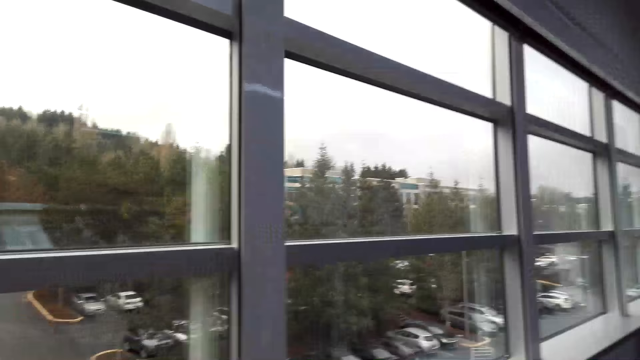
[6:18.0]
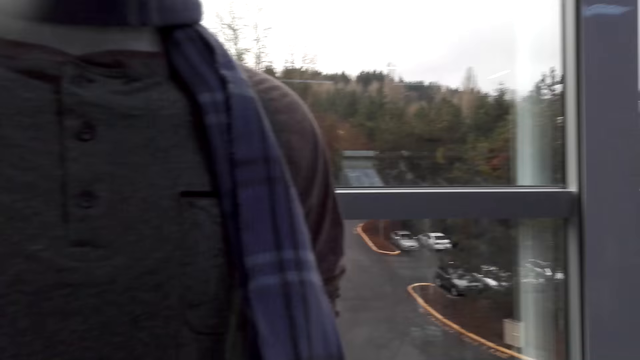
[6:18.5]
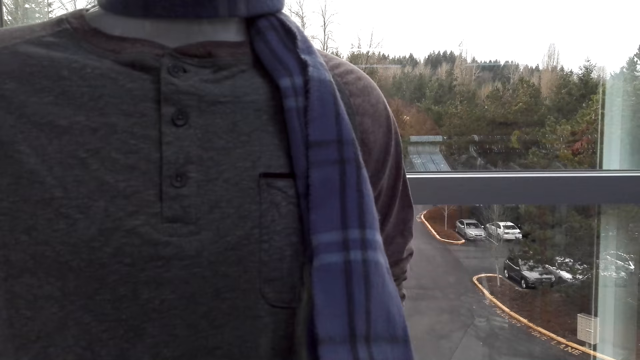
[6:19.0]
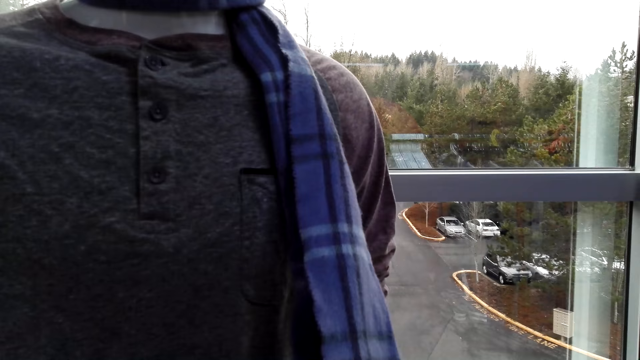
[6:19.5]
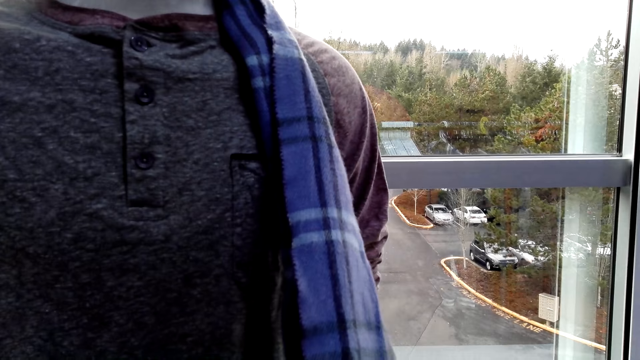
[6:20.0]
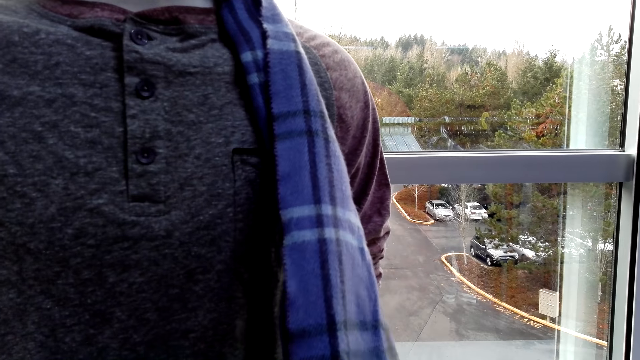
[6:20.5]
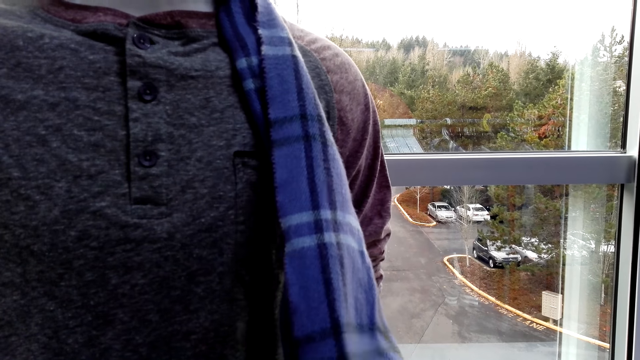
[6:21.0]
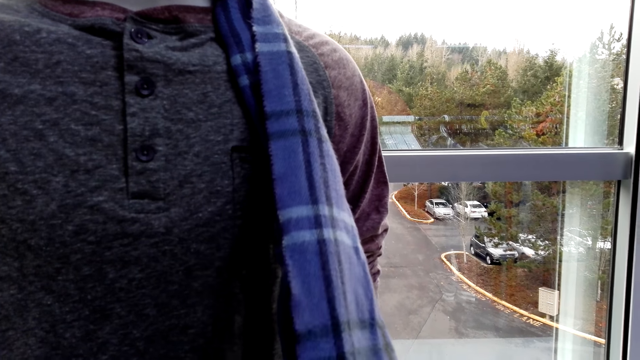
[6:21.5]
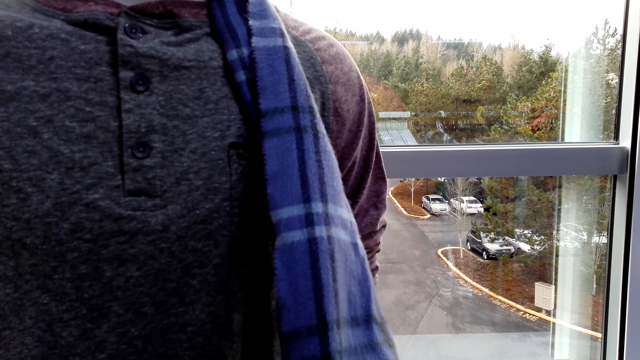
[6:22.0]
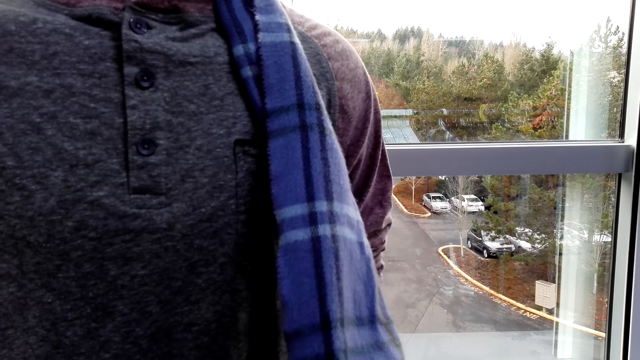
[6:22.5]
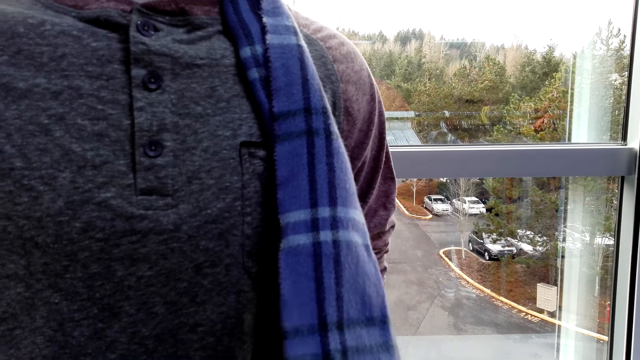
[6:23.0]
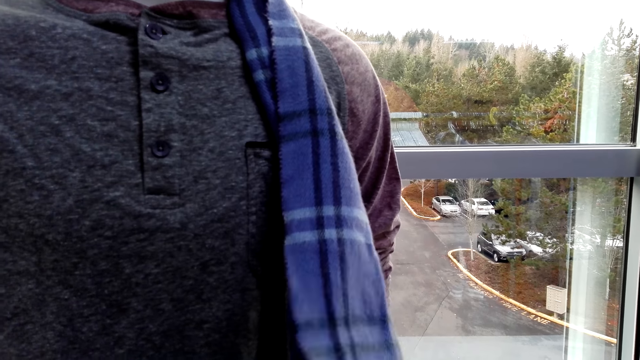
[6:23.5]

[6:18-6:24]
The camera wearer looks around.

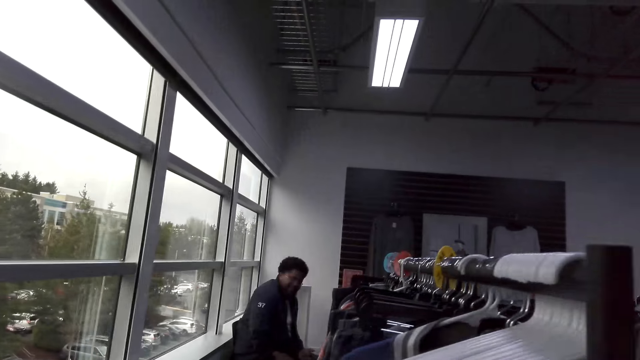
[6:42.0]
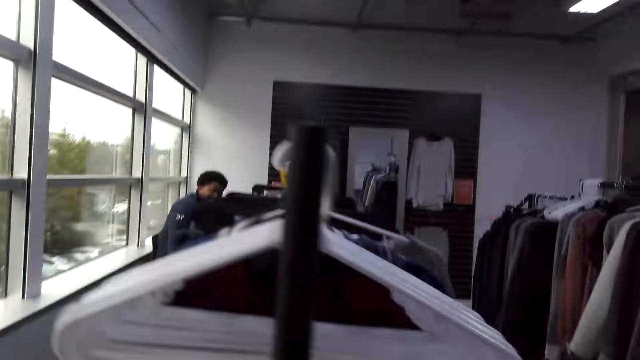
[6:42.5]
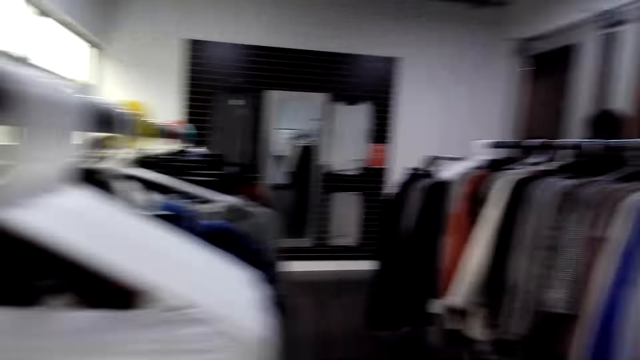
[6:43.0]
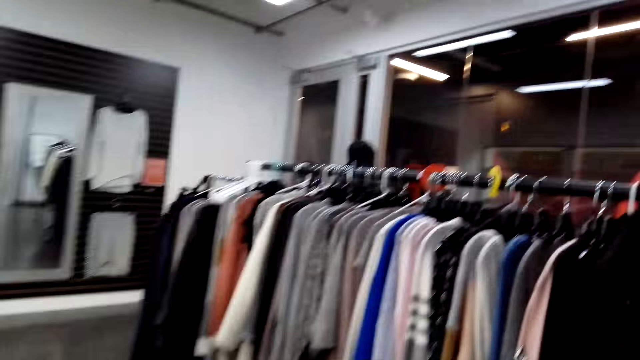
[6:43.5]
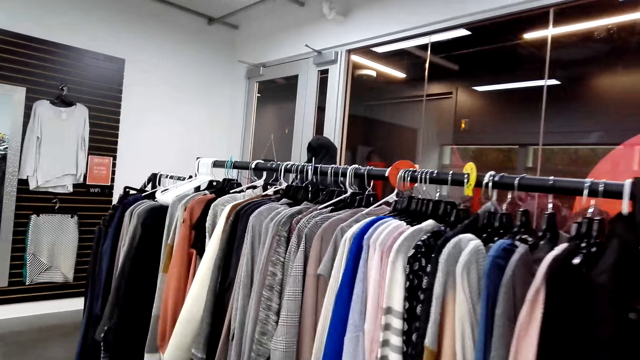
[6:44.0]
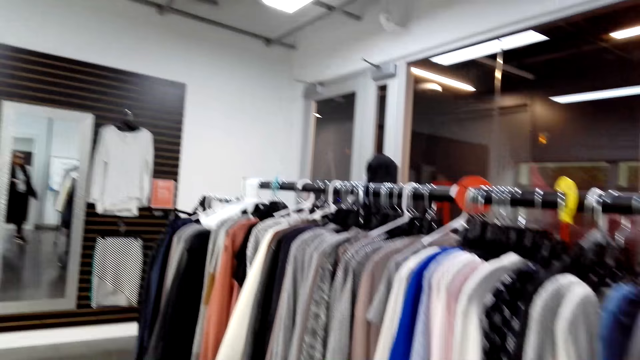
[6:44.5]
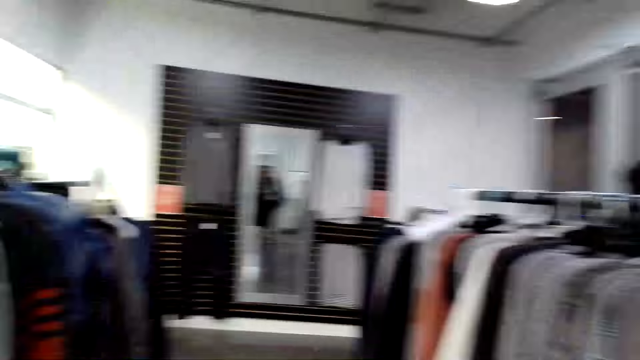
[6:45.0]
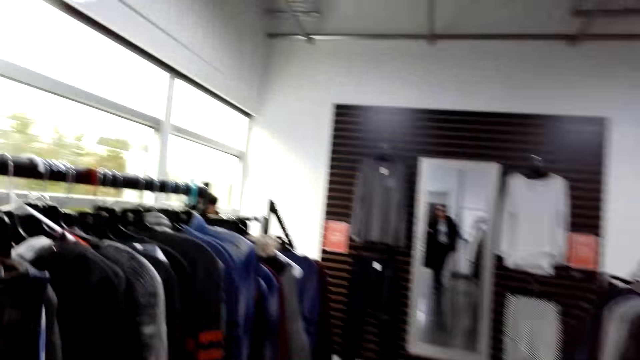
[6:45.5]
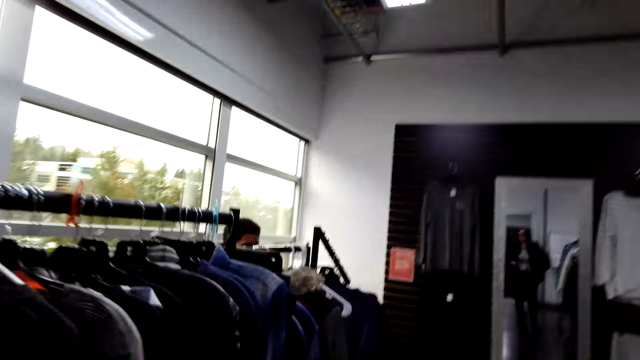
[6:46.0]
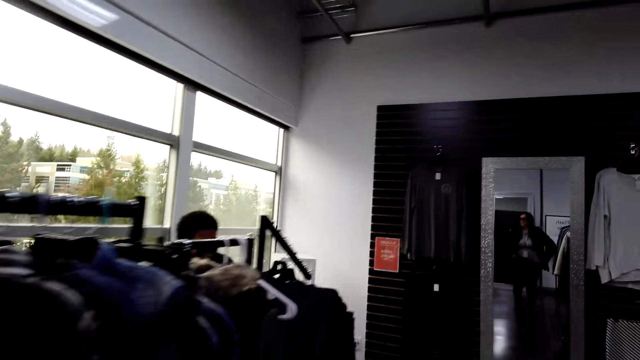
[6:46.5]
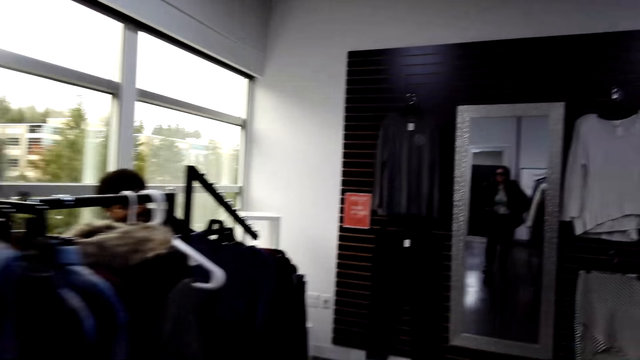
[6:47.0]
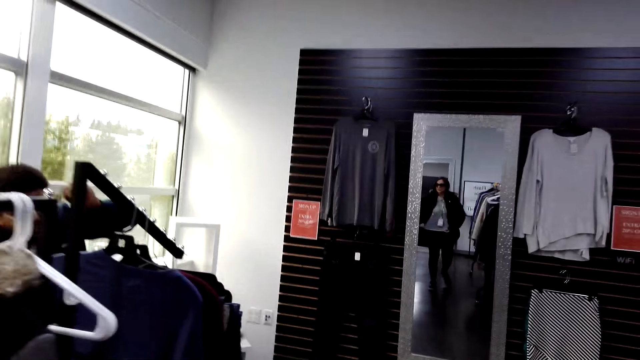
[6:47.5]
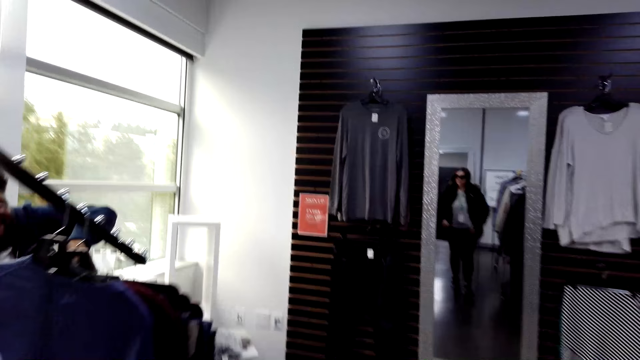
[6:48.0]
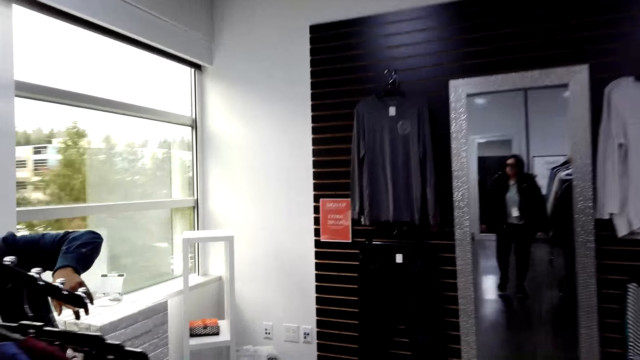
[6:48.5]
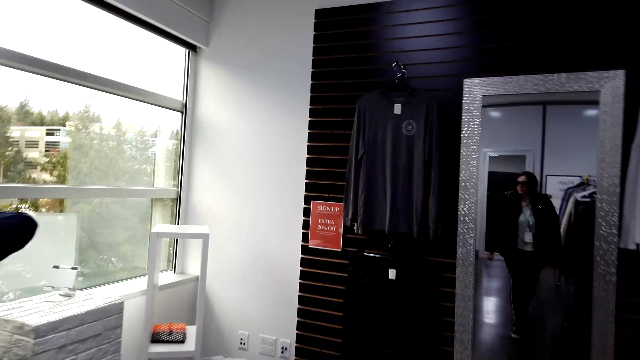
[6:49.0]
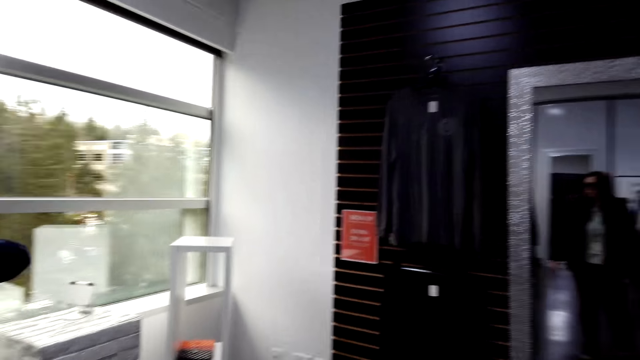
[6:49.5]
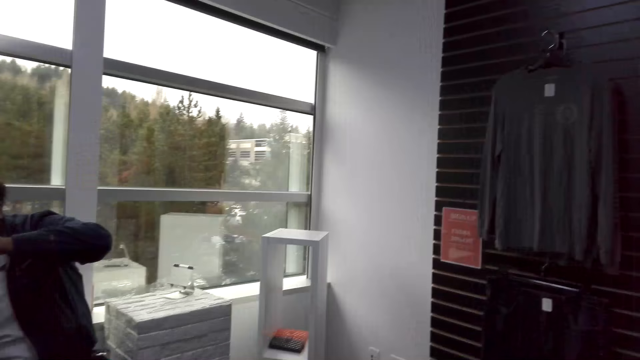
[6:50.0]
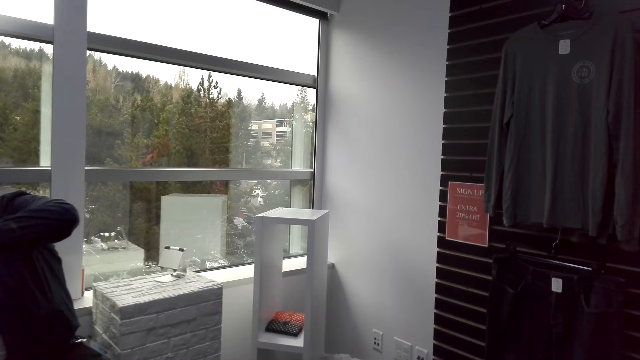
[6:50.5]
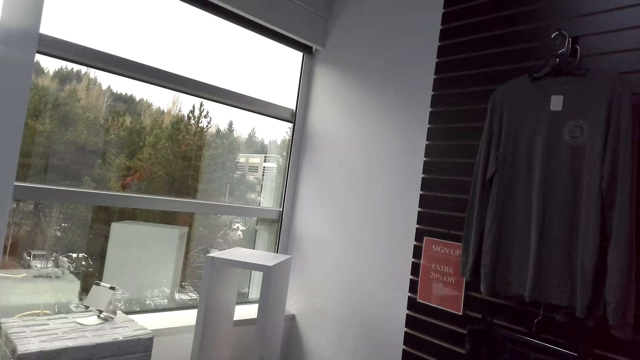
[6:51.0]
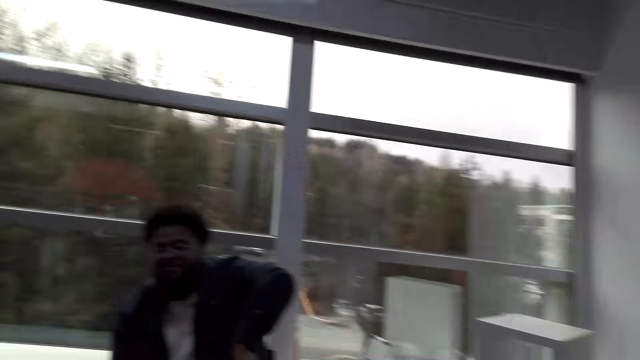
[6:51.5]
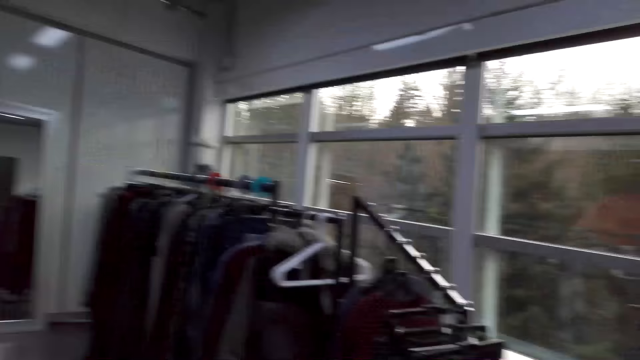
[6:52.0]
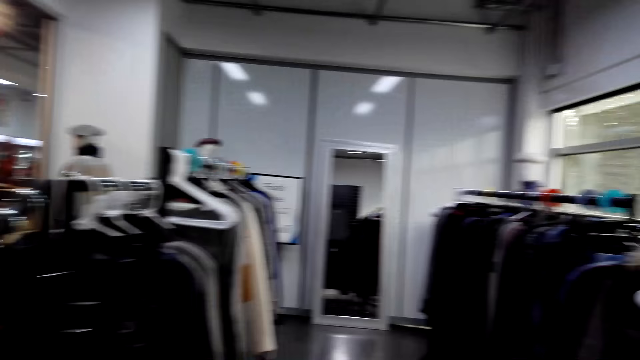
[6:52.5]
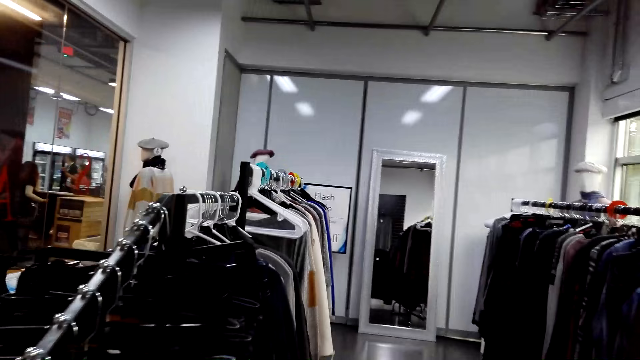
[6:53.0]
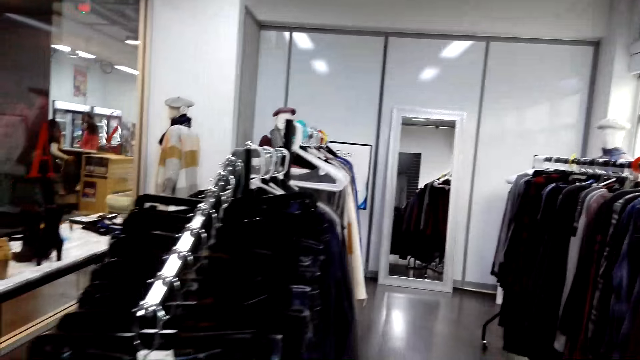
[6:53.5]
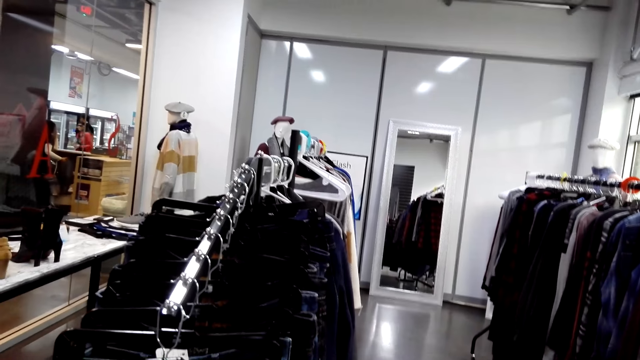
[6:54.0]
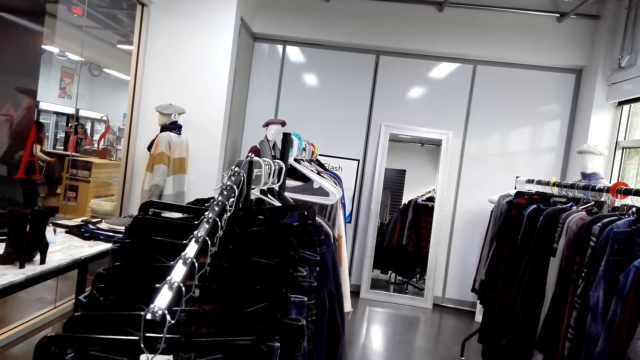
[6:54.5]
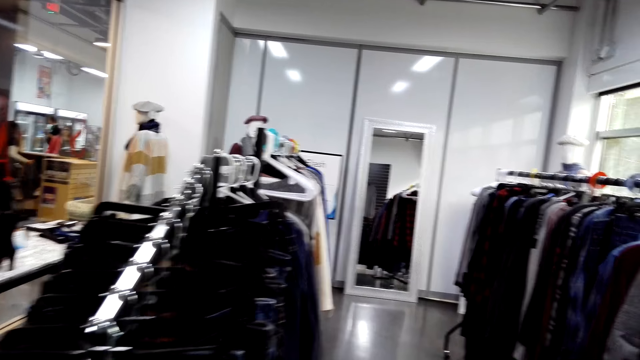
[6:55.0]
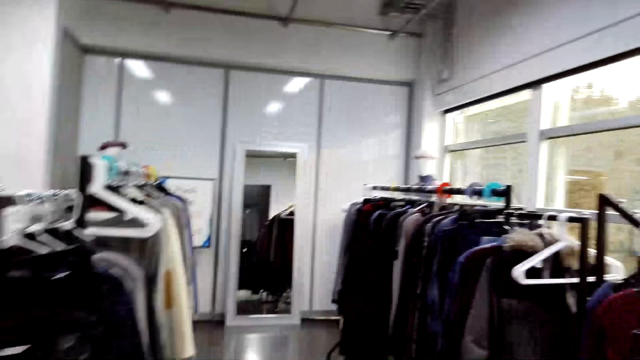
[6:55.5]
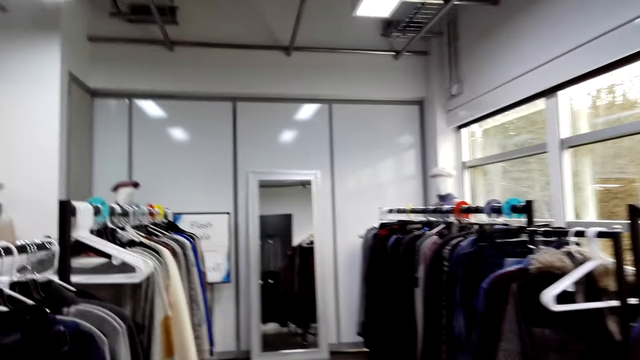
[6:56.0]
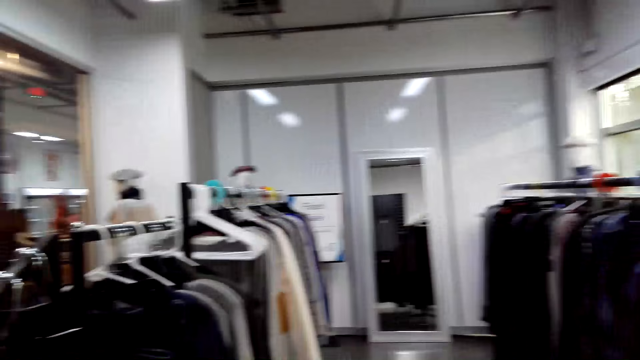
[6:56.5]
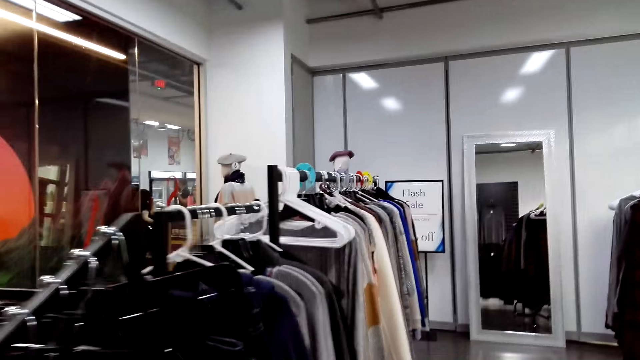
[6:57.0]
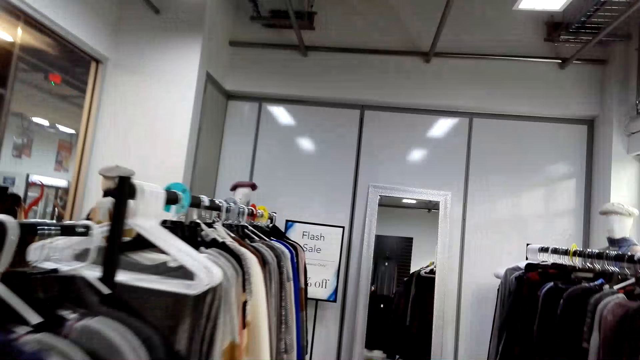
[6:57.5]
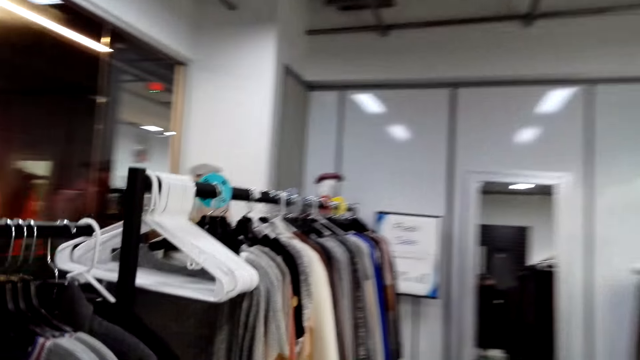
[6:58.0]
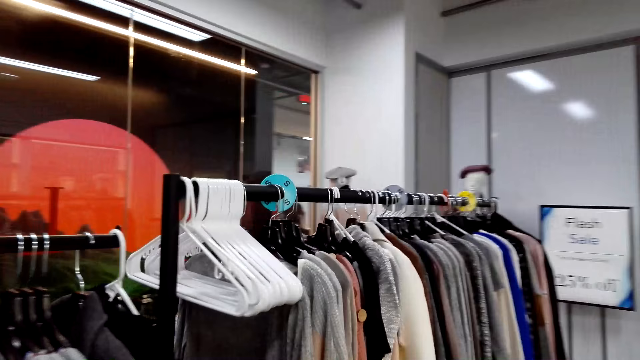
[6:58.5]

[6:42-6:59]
The camera wearer walks around. A man swings his hand. The camera wearer walks around. They are talking to the man.
